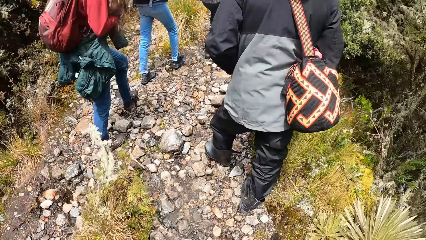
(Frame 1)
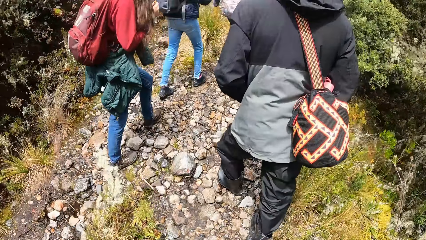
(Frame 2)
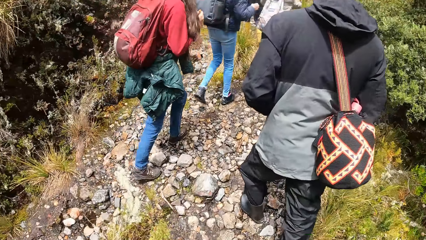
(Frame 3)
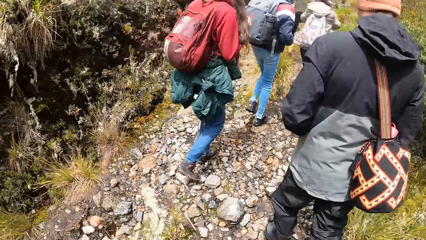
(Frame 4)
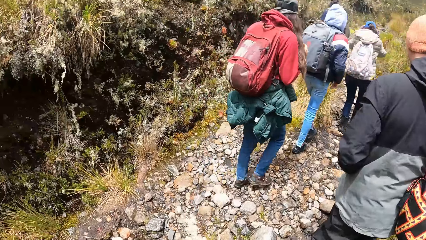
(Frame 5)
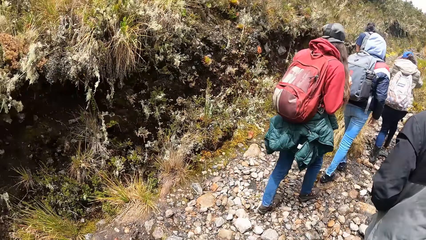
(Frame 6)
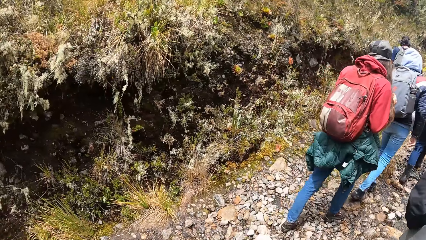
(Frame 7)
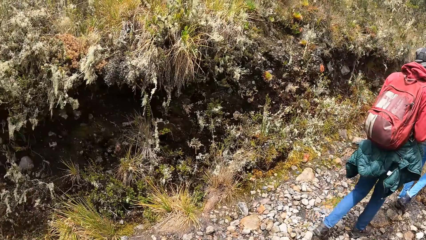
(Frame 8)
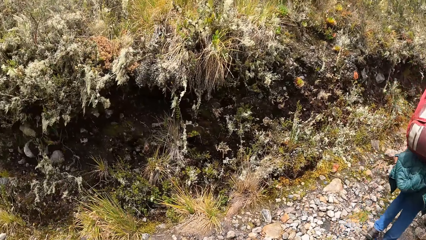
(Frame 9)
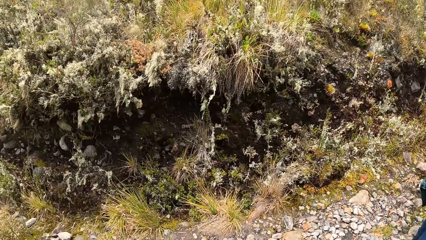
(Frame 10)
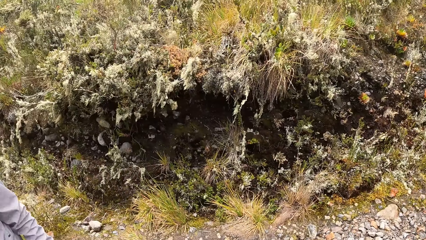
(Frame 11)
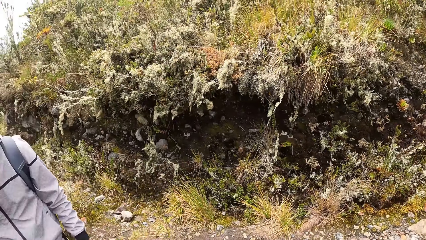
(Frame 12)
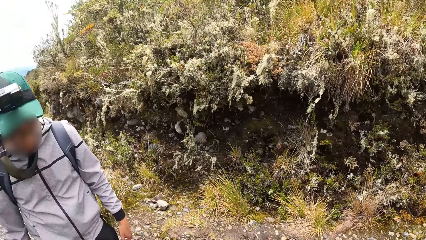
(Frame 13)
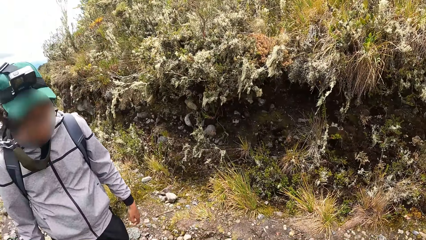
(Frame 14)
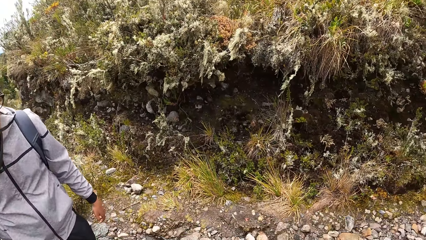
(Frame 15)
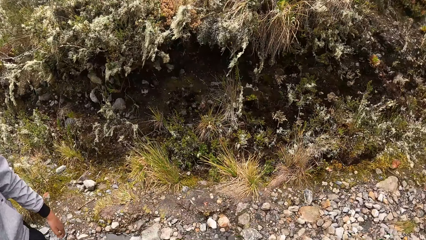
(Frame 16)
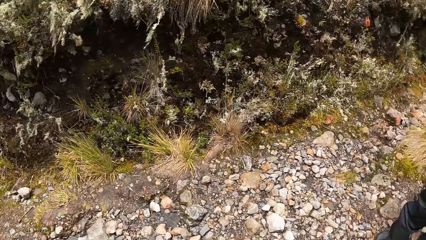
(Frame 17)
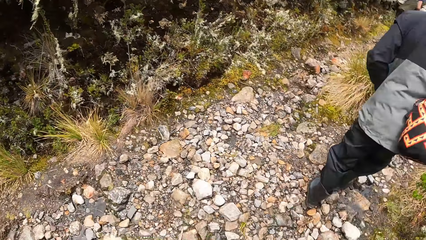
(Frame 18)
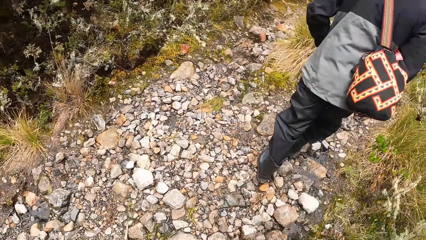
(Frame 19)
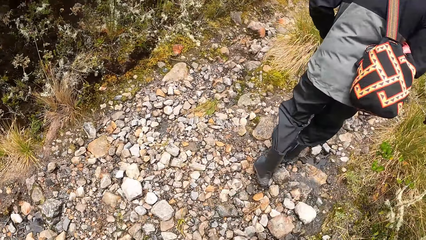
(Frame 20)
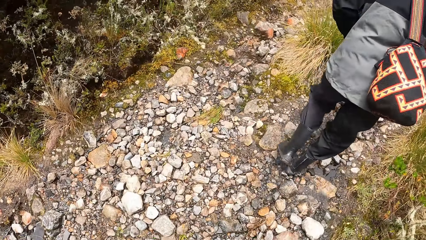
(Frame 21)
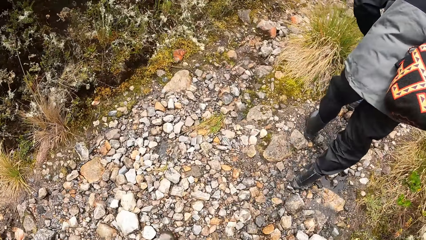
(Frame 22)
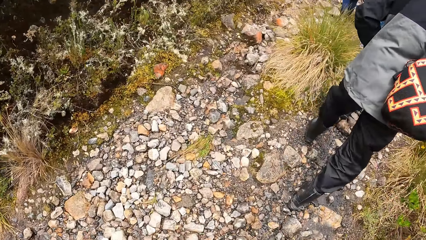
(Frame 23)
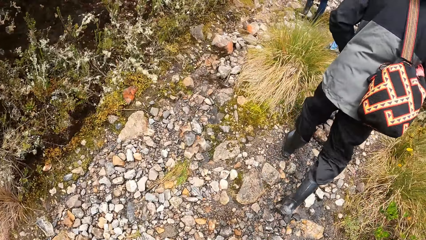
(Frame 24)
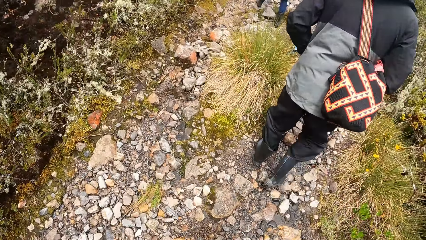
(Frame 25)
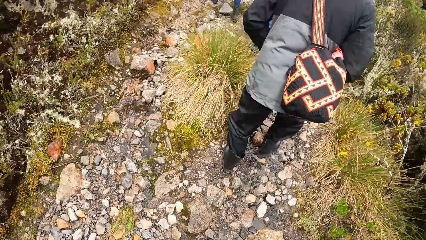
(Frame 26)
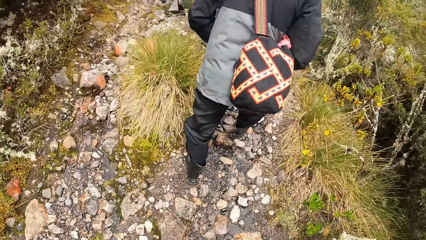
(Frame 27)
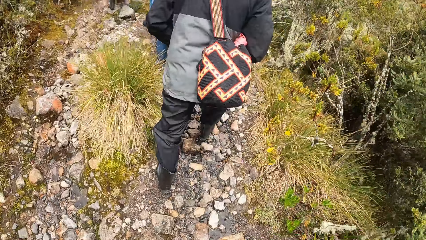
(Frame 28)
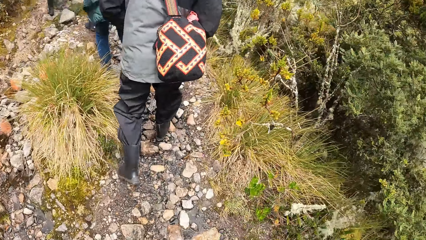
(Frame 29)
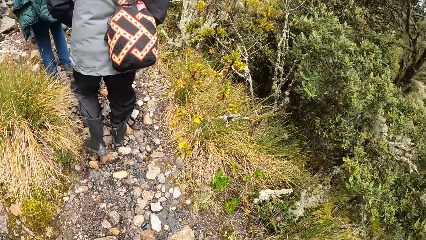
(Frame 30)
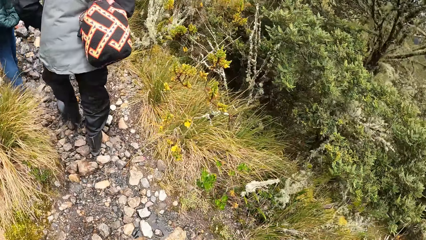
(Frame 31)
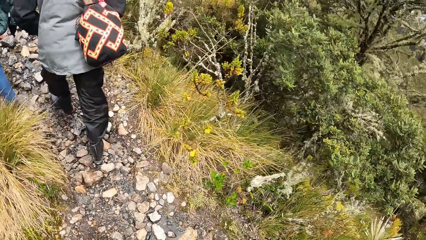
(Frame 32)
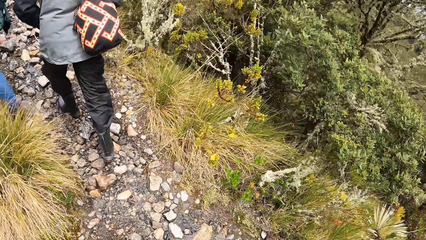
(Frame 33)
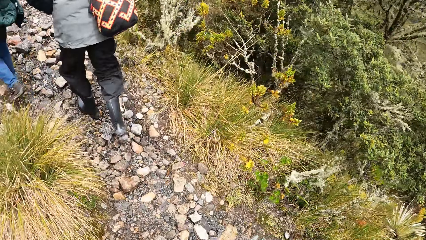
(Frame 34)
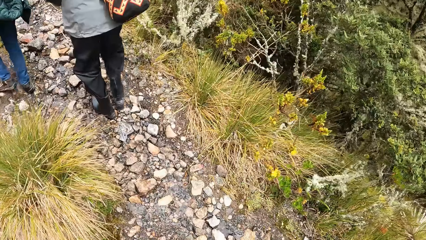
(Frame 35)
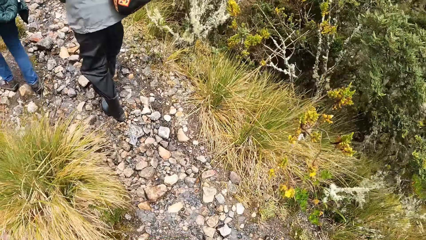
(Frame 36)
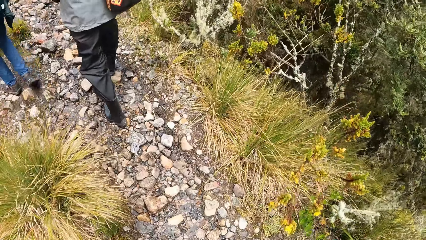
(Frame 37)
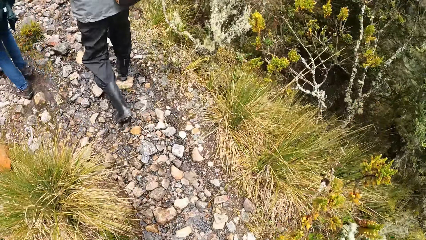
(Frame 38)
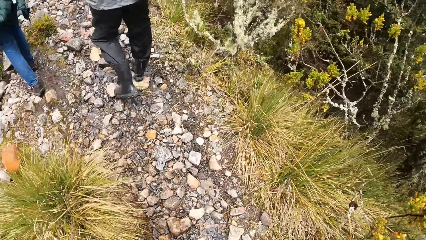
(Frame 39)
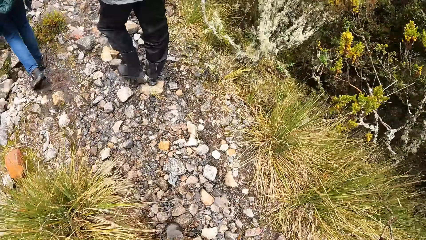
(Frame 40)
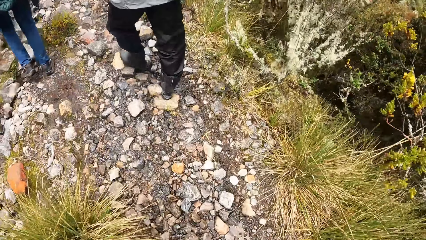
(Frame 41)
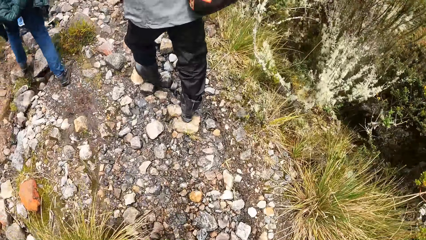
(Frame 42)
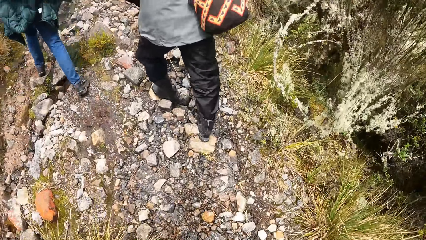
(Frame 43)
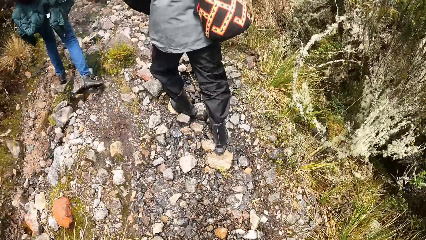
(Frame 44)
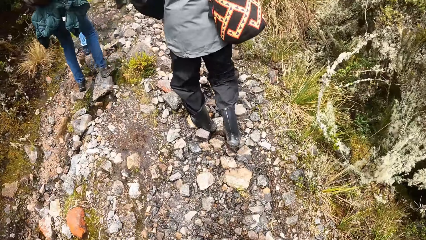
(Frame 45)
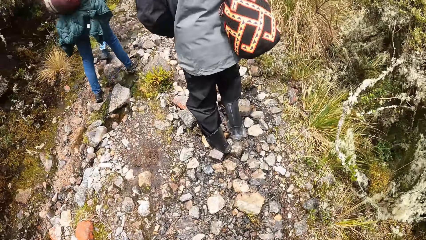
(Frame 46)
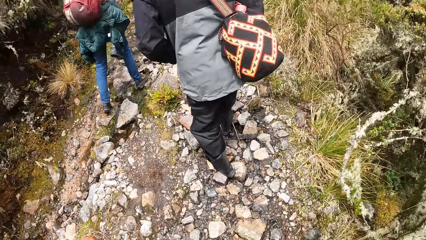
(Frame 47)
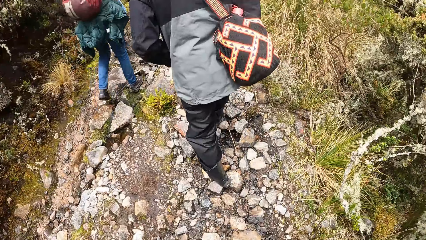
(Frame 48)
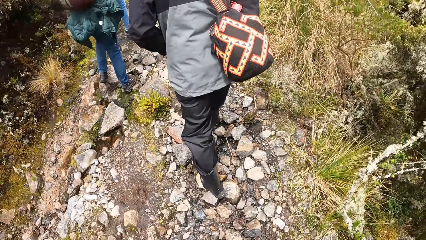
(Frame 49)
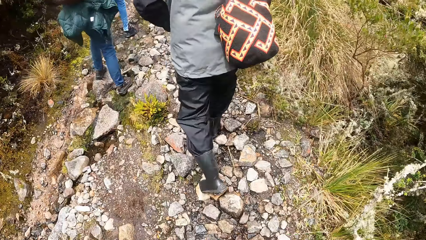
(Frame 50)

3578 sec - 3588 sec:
The camera wearer looks around the field. A man walks through the rocky path. Another man walks in the rocky path. The camera wearer walks on the field.

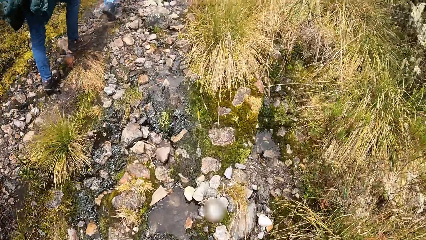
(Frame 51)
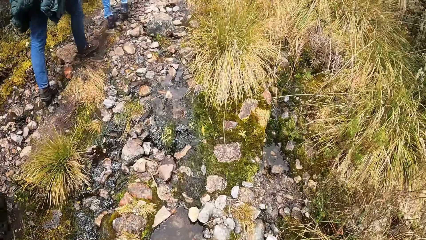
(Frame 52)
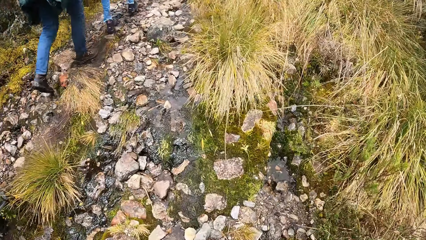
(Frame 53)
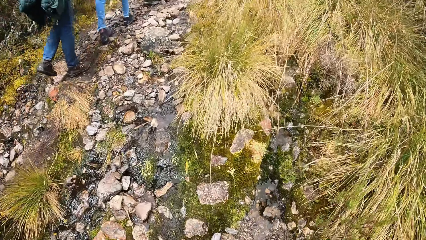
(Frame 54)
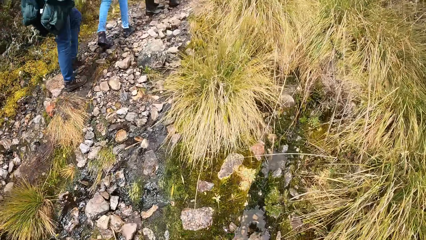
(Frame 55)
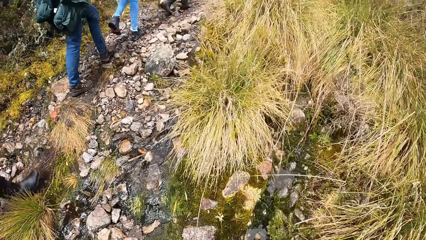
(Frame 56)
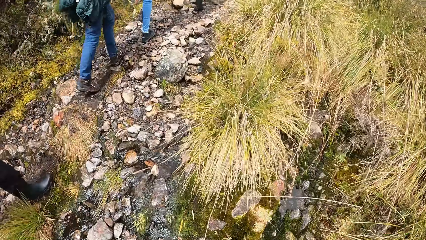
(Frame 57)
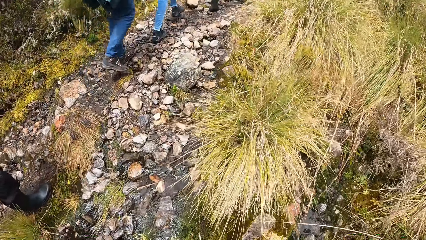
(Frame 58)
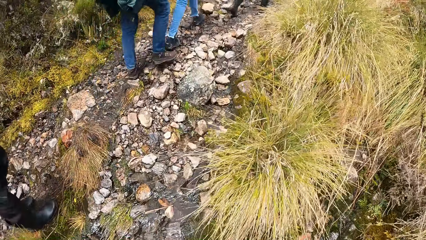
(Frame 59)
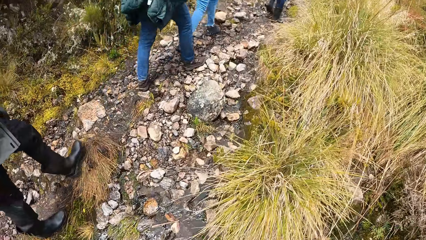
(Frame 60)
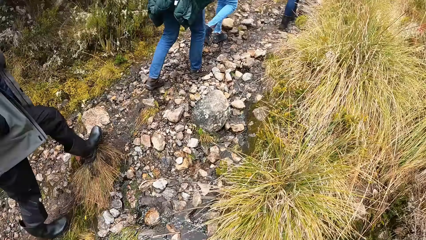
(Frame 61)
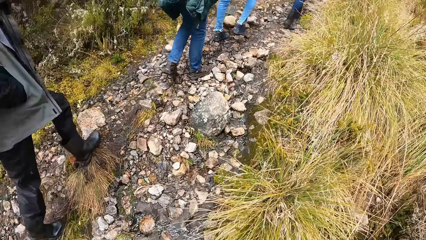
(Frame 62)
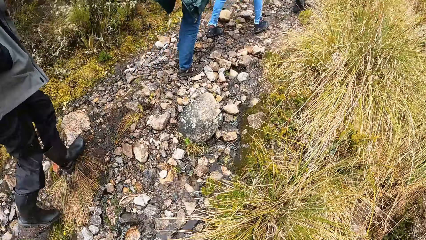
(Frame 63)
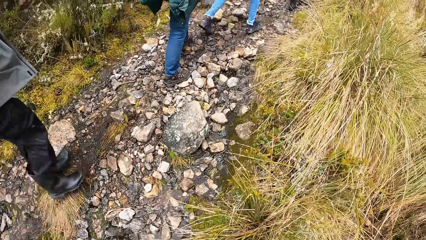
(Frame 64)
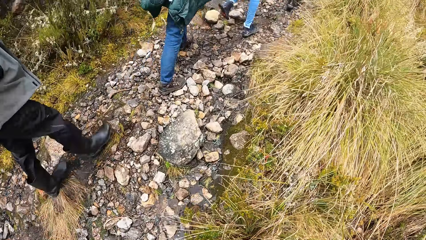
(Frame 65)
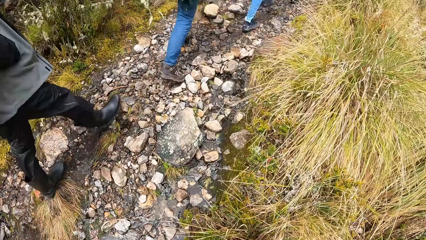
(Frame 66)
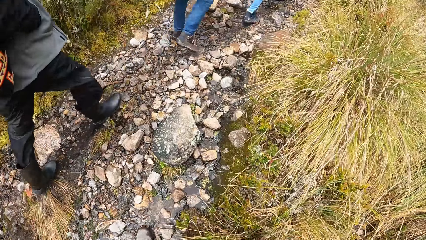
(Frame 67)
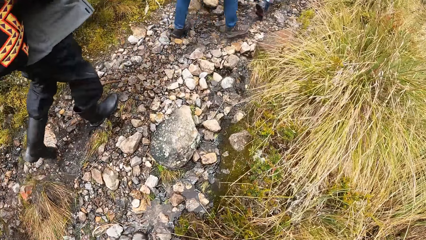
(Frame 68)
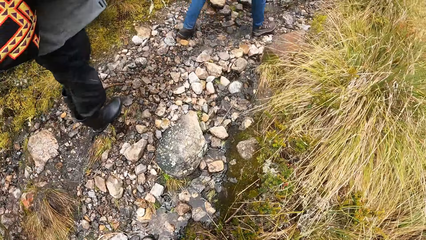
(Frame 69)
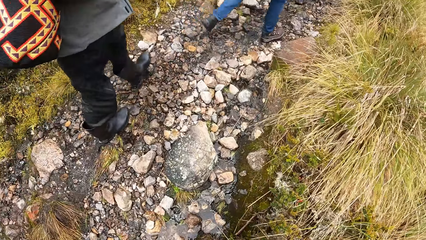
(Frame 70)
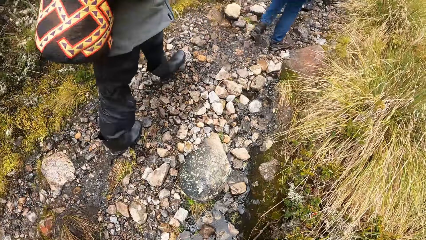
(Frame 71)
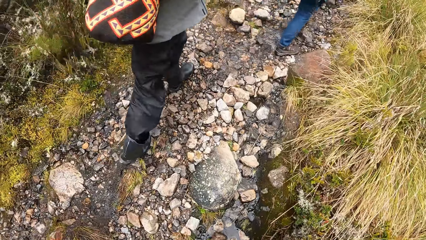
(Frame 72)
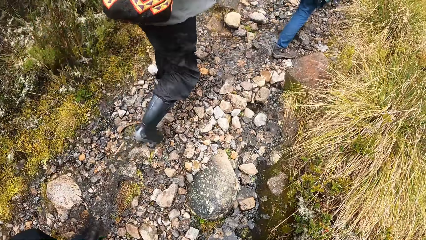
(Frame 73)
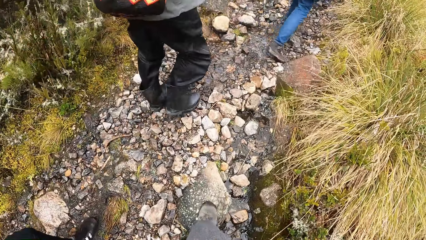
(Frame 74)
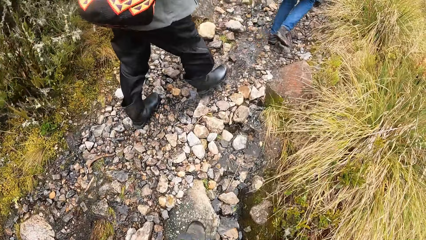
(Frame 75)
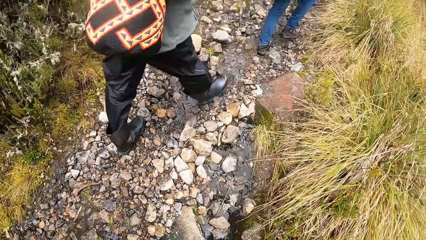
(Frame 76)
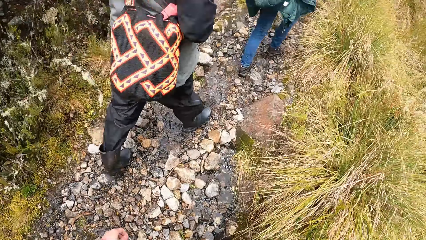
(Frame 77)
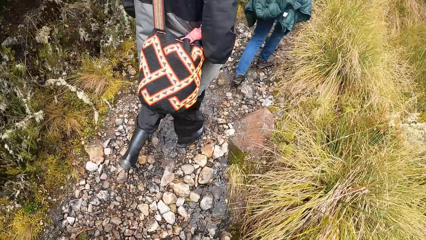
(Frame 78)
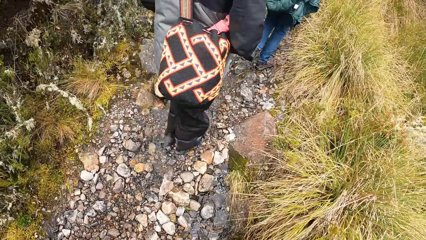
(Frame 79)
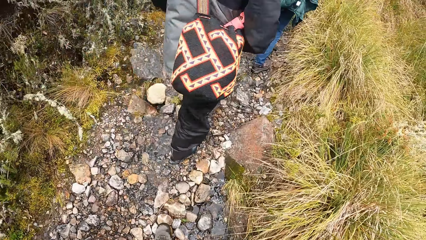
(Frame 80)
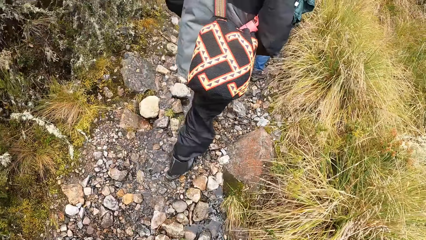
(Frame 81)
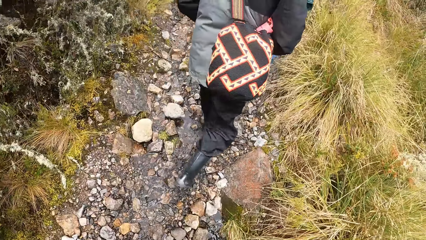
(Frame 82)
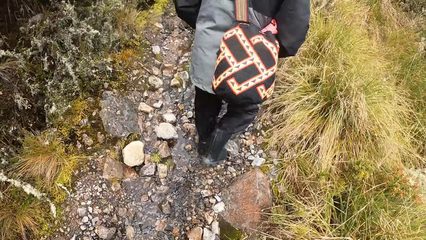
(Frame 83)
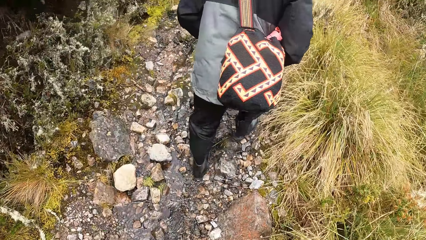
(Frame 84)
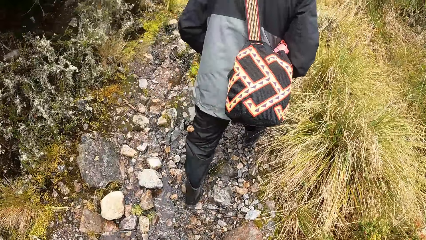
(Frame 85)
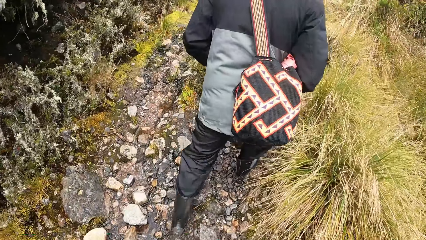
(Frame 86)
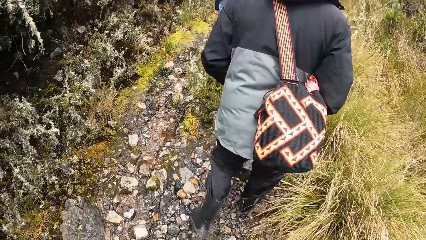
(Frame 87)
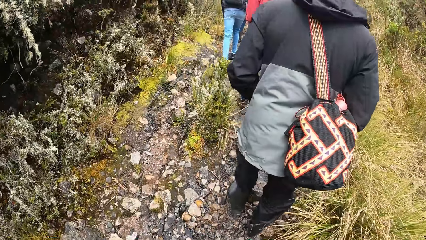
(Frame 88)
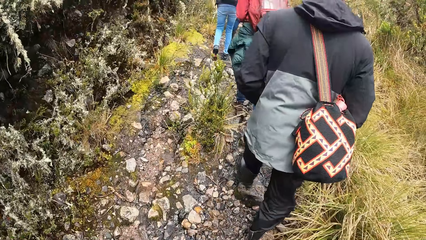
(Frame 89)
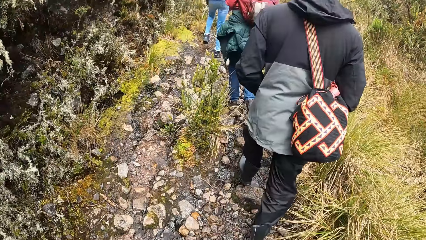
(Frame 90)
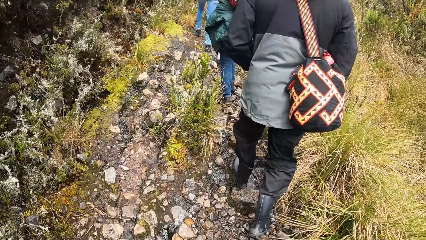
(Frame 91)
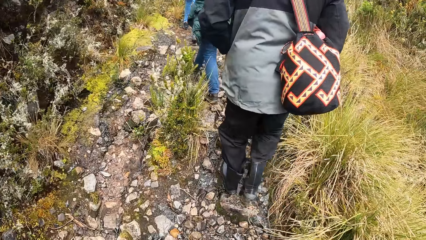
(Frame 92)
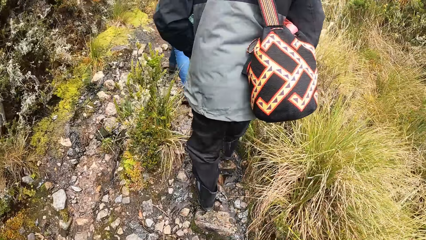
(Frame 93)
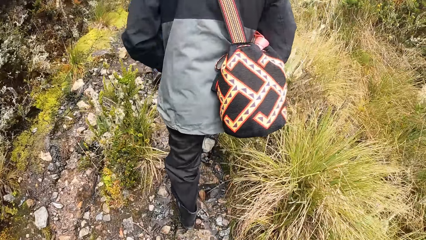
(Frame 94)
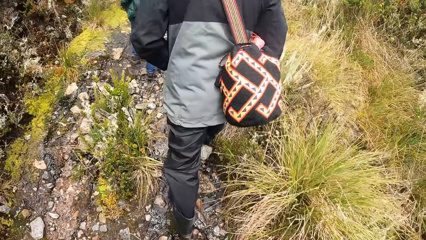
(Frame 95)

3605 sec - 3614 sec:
The man walks past the camera wearer in the rocky path.
